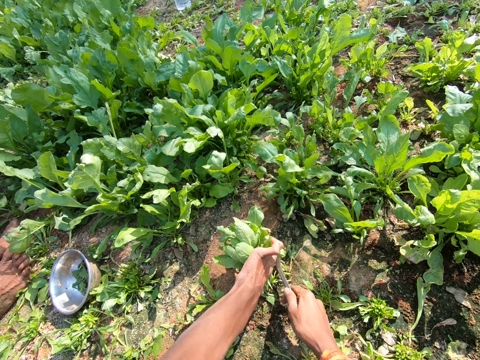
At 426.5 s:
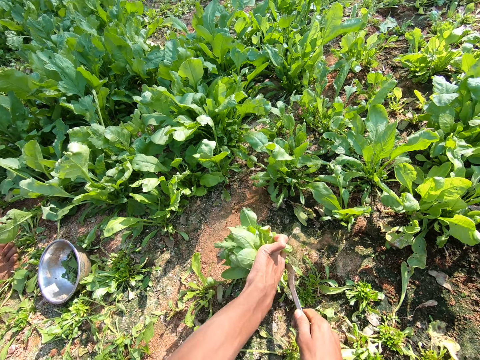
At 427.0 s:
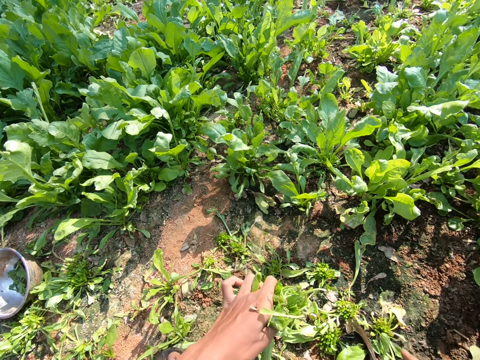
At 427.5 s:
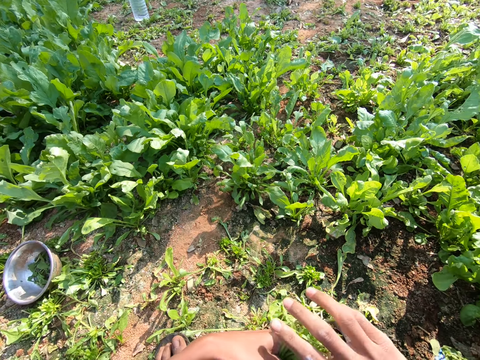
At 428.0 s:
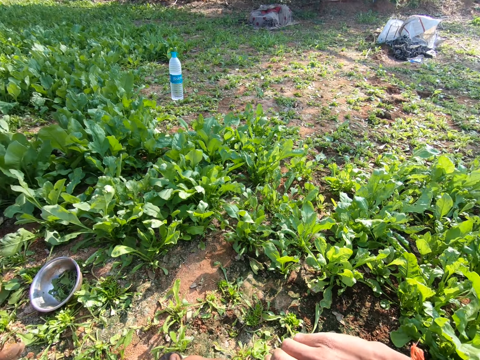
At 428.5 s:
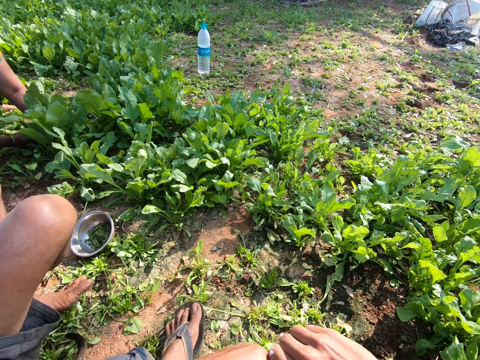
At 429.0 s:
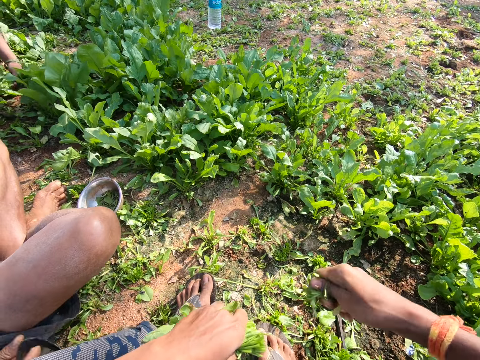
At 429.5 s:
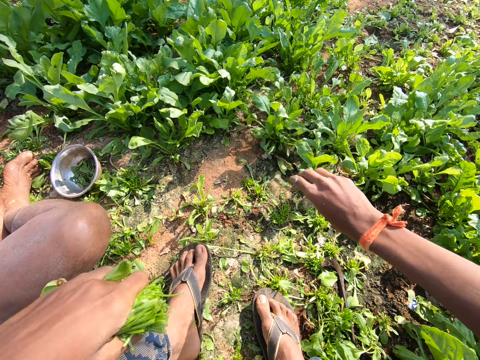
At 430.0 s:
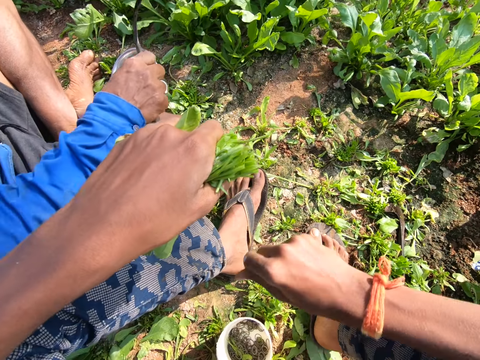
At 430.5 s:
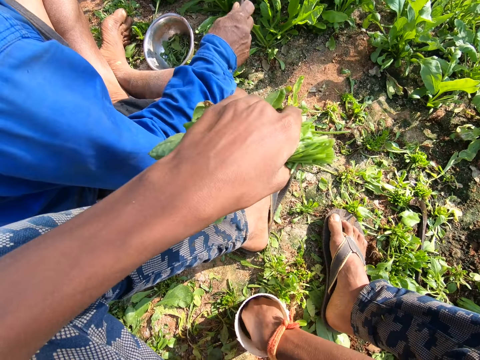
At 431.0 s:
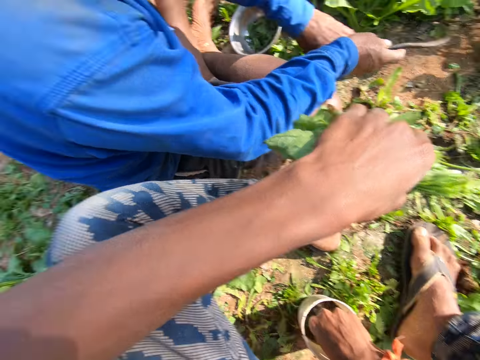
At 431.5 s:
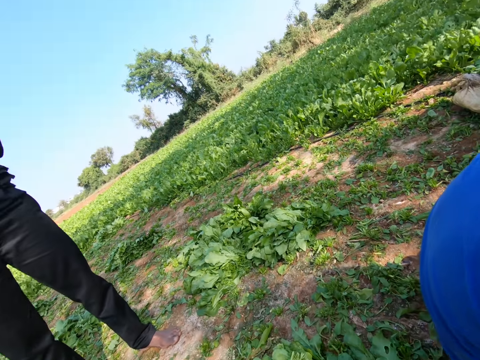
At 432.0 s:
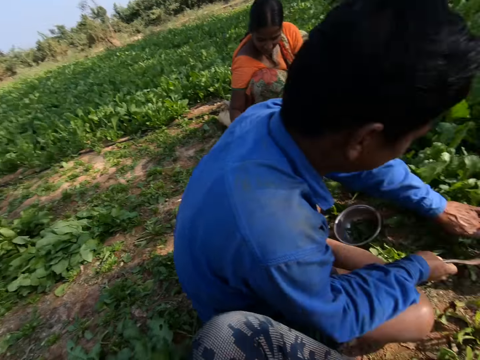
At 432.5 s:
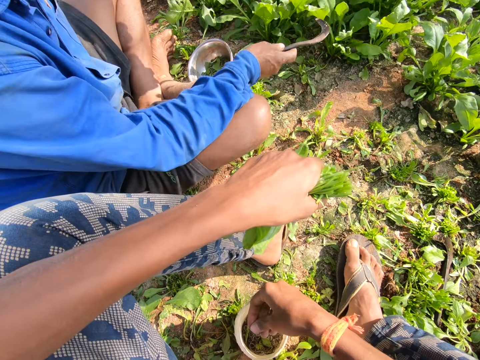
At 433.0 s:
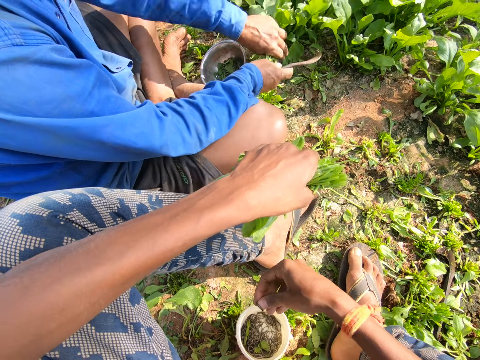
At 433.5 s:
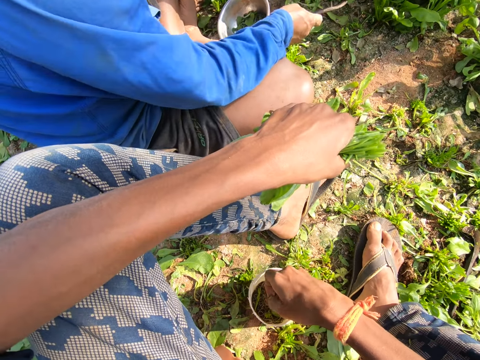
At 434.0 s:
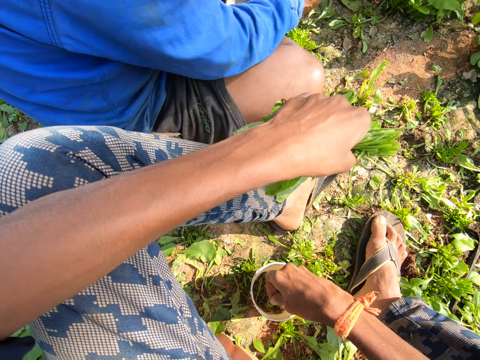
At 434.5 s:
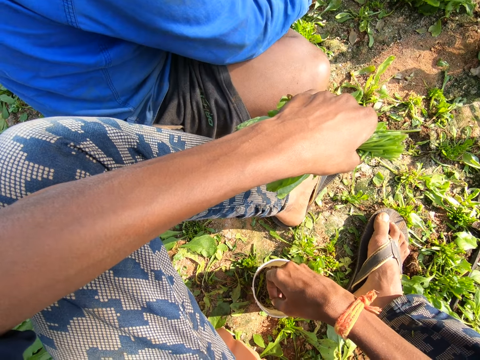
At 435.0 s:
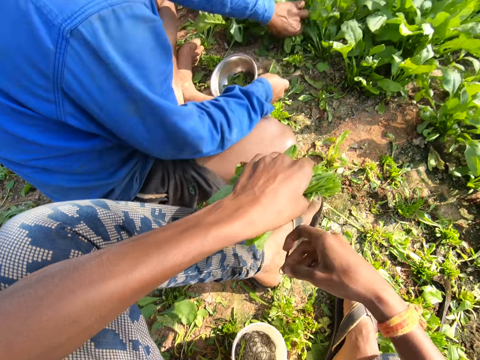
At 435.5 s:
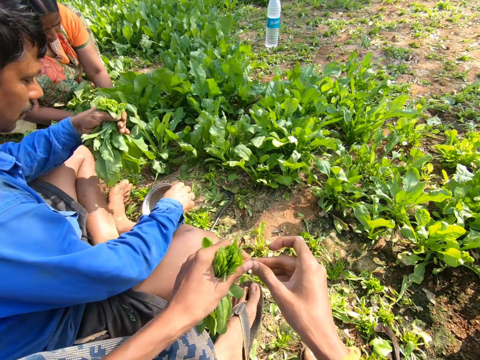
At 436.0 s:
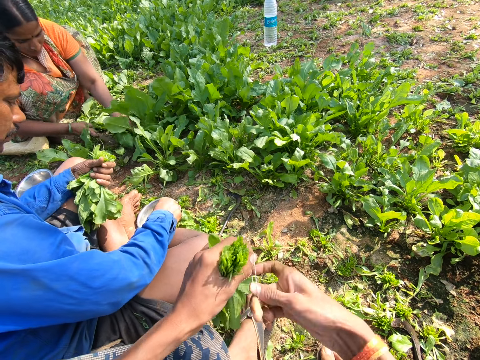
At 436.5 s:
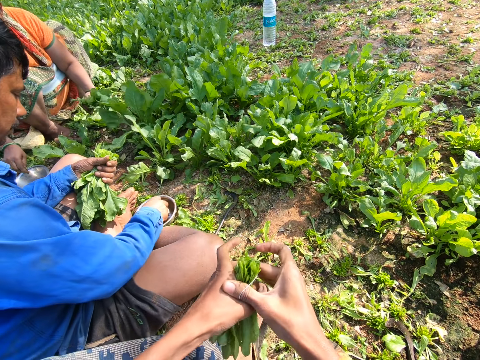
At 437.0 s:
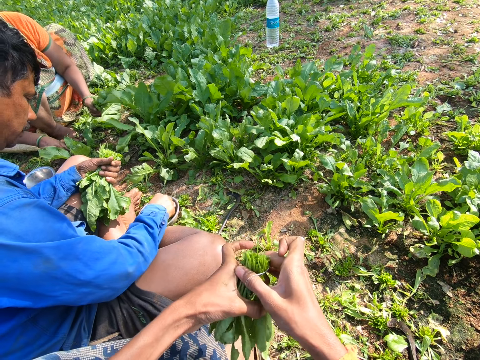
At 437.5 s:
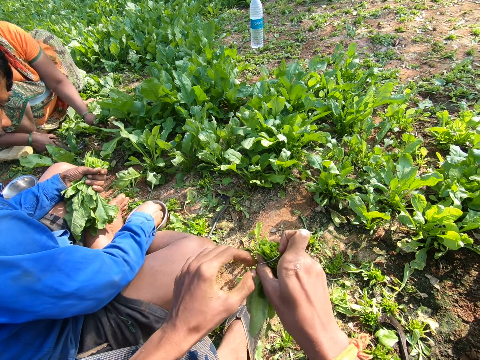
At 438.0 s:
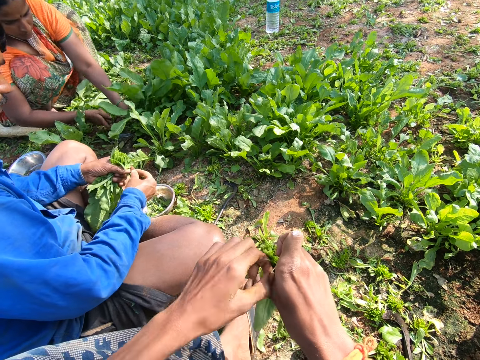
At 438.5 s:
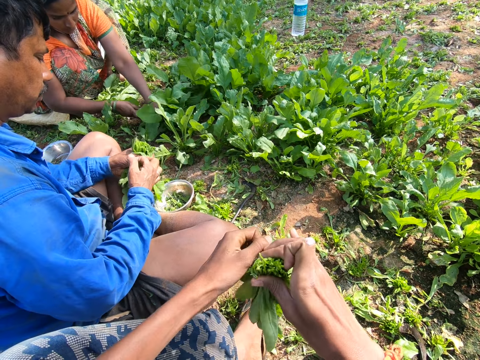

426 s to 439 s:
The camera wearer drops the sickle on the ground. They cut vegetable stalks with the hand. They pick up a string or rubber band from the tin. They stare around the farm. They put the rubber band on the vegetables. They tie the vegetables with the string.

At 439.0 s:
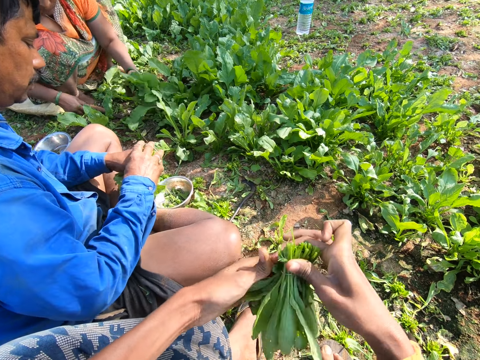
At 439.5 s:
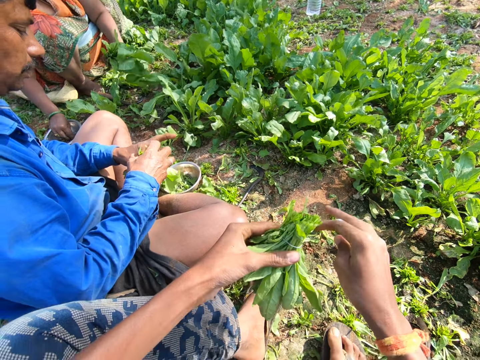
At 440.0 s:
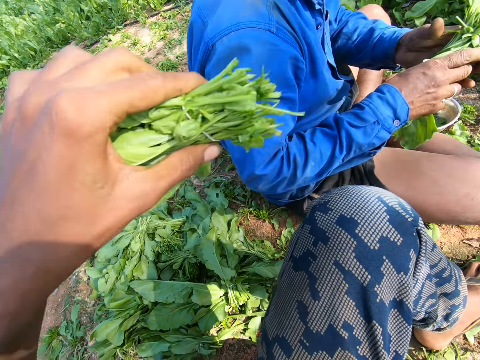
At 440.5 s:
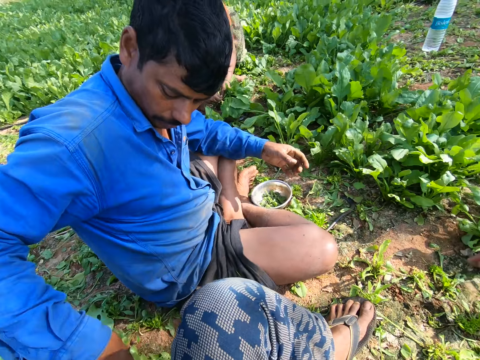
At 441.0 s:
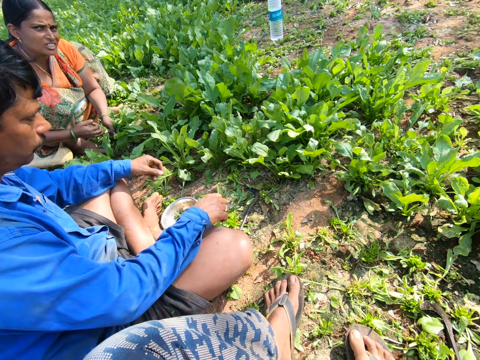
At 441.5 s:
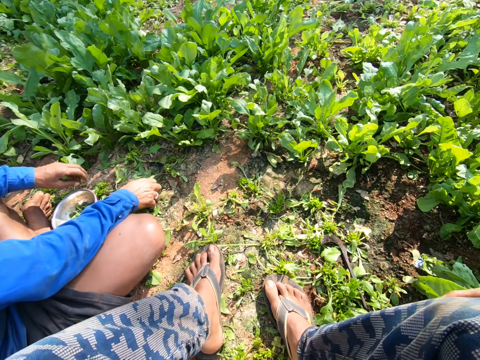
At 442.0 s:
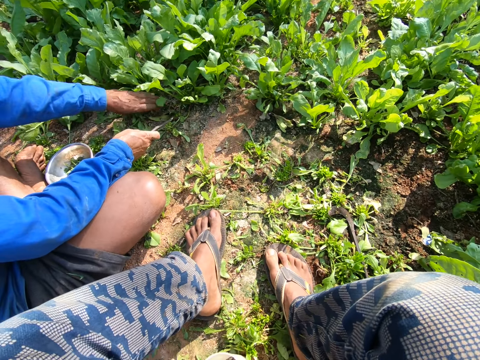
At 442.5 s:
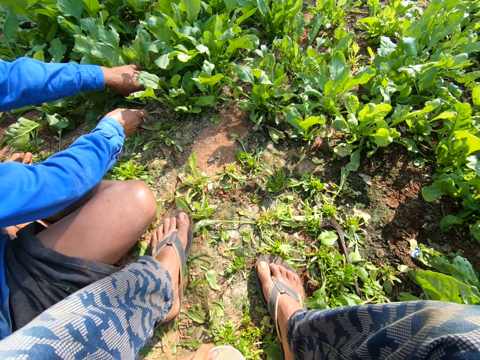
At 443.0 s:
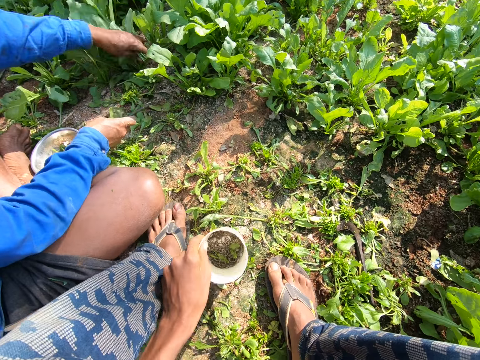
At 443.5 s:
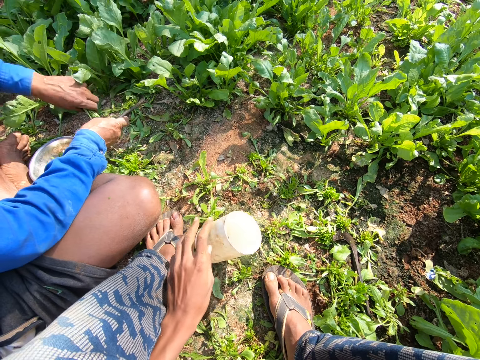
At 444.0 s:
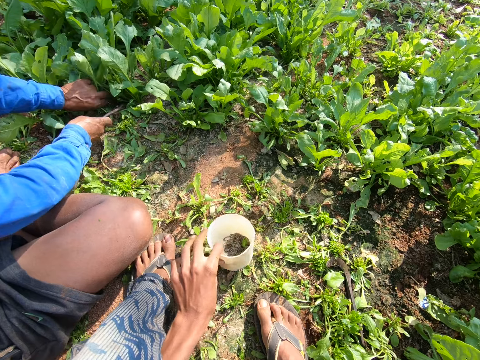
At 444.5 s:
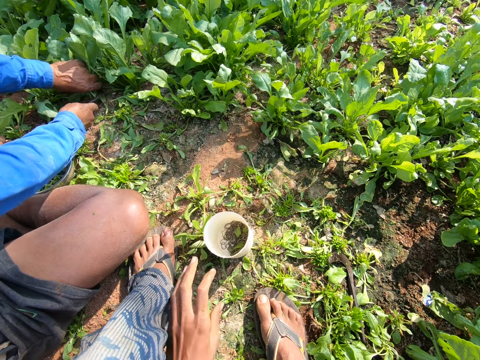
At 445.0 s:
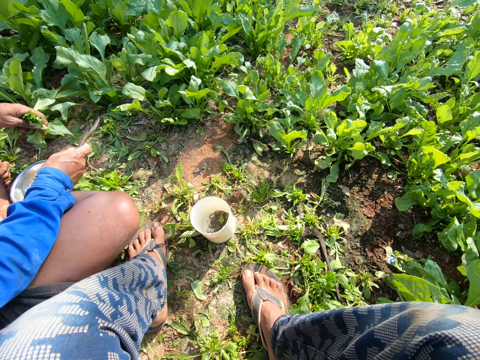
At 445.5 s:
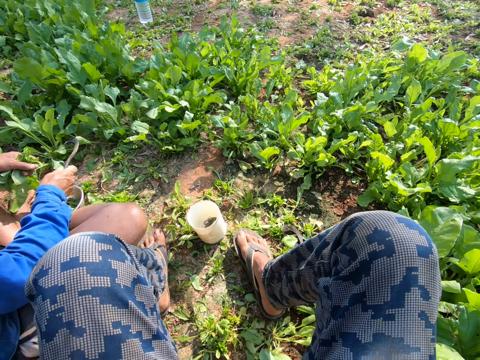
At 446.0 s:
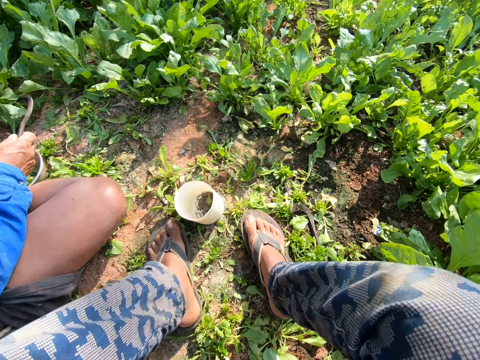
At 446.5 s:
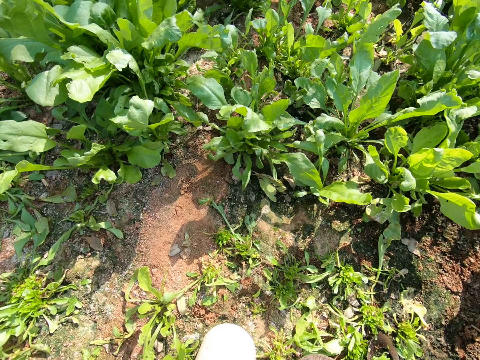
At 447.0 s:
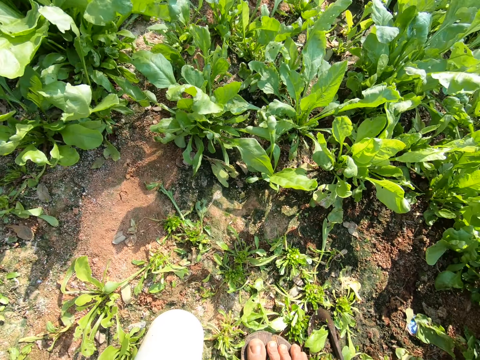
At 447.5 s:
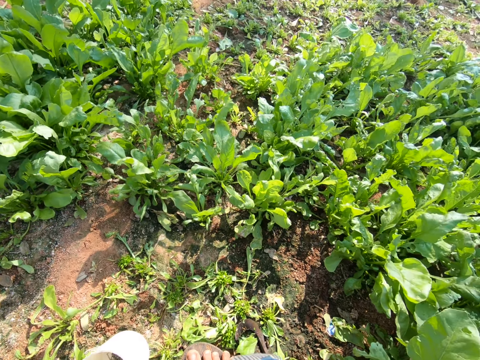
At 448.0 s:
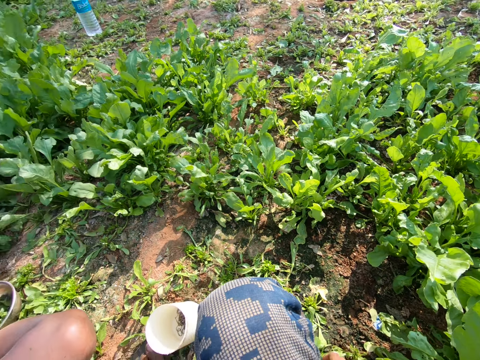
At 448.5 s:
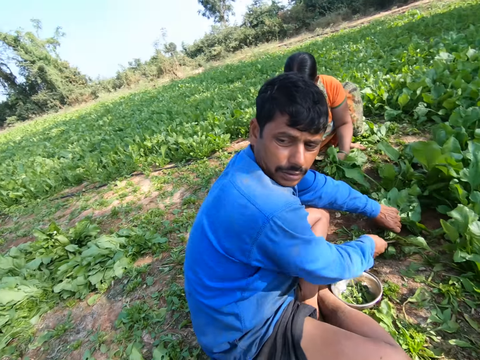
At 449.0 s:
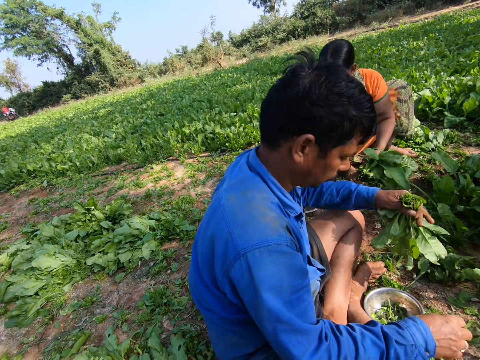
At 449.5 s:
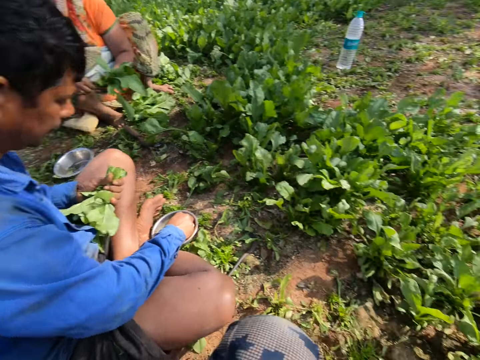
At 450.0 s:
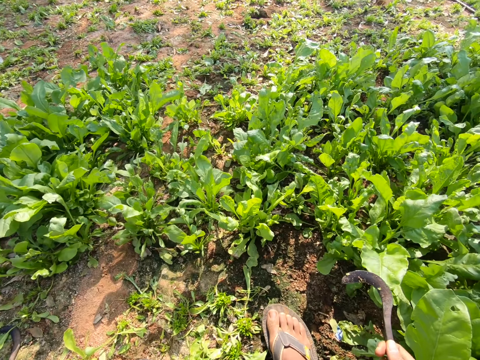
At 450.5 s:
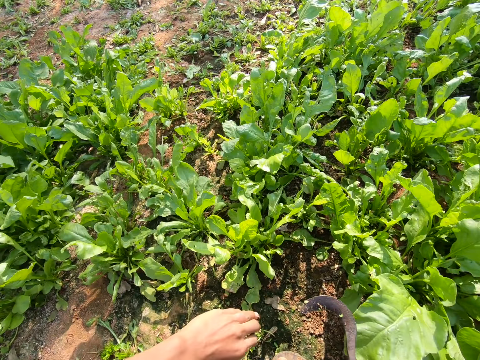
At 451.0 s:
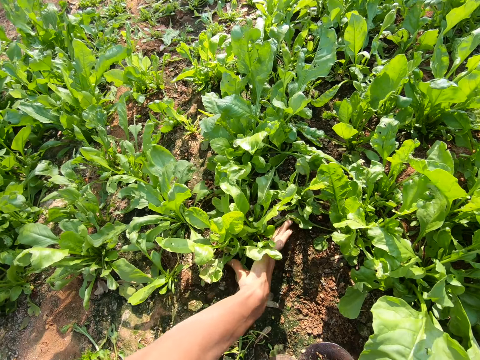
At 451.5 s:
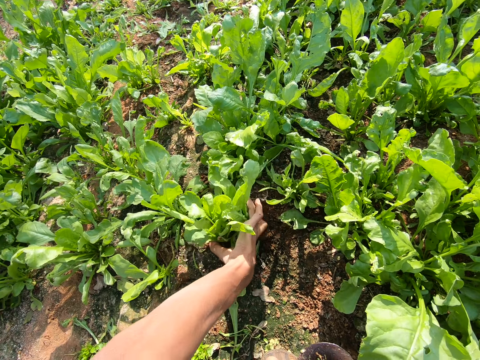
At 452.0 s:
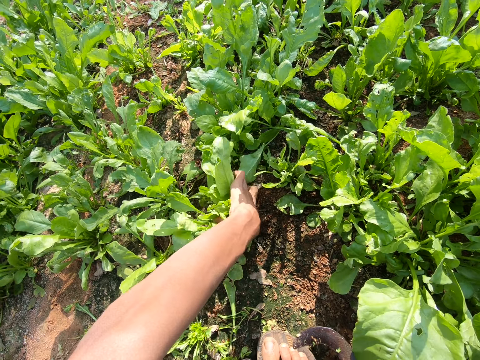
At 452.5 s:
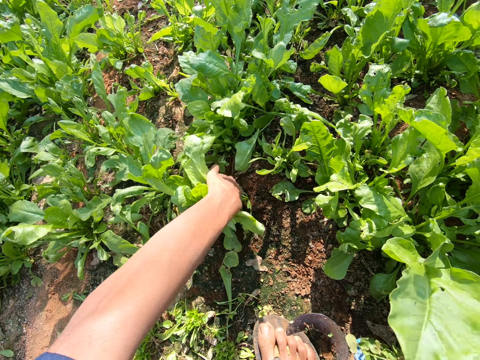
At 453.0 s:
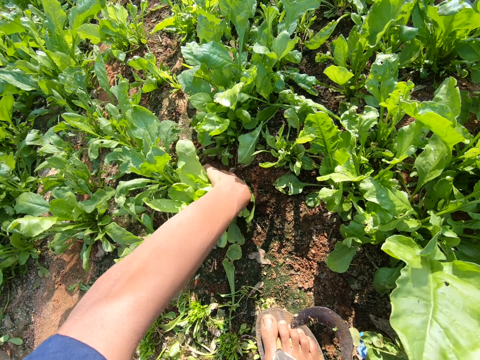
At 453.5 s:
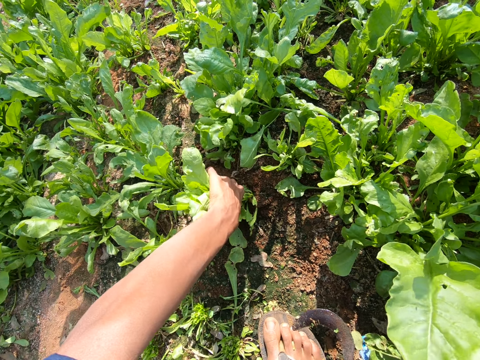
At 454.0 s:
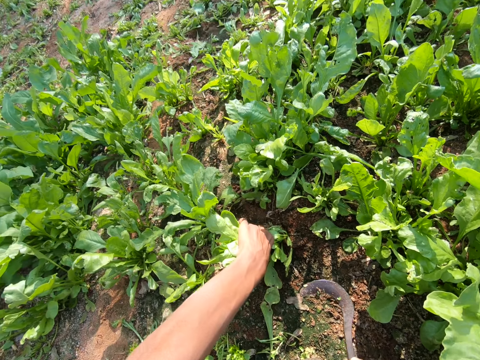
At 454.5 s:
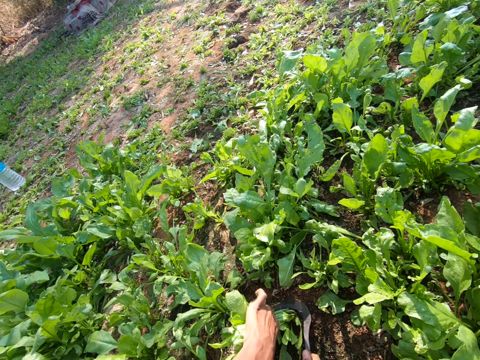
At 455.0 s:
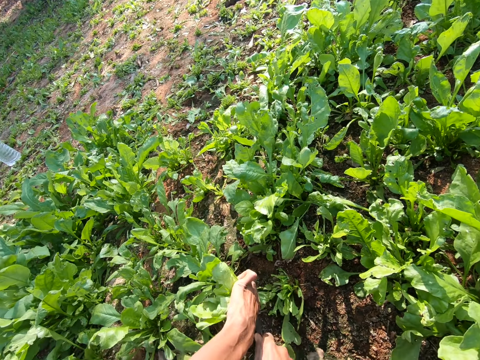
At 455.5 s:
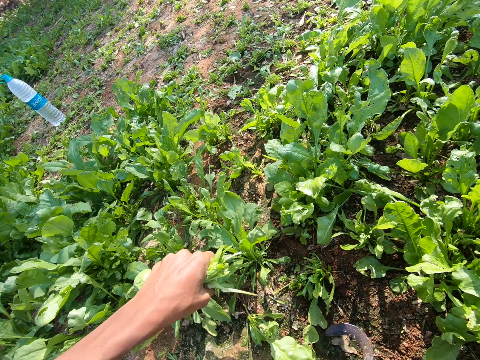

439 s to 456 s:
The camera wearer drops the vegetables on the ground. They move a tin with strings on the ground. A person cuts vegetables with a machete. The camera wearer moves towards the tin. They stare around the farm. They cut vegetables from the farm with a sickle.
